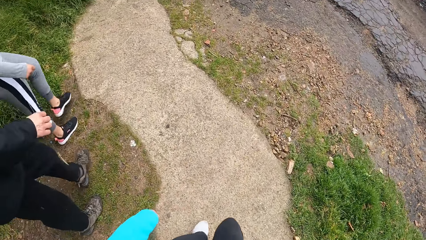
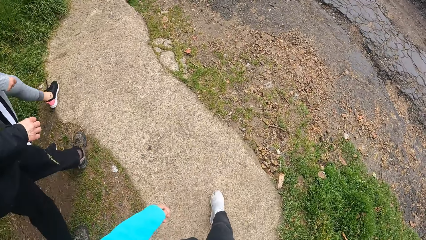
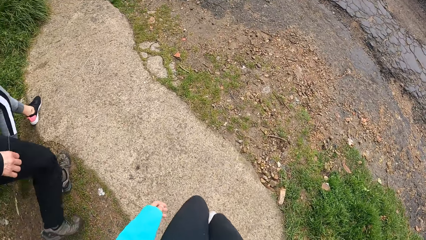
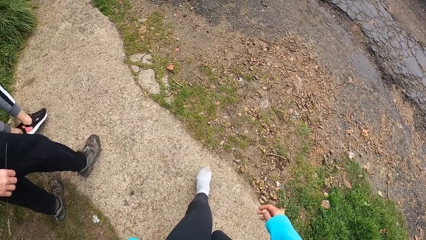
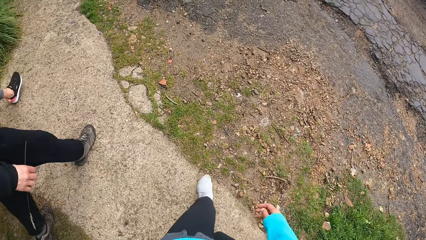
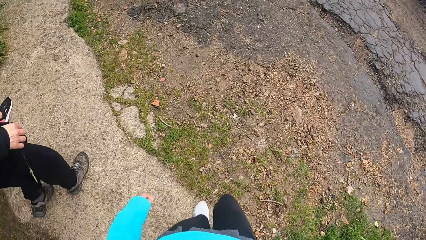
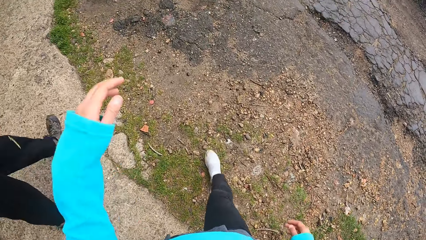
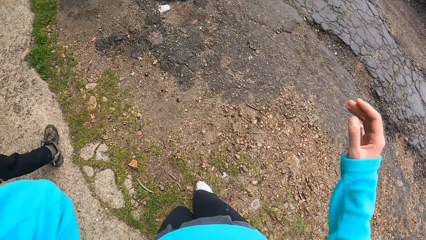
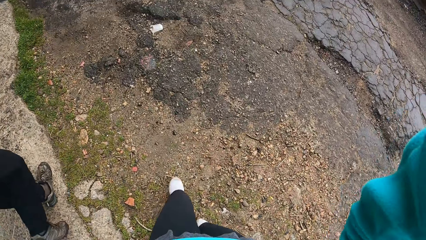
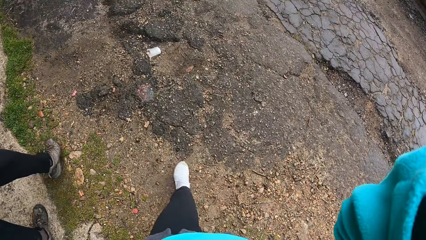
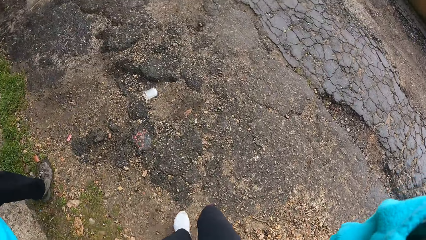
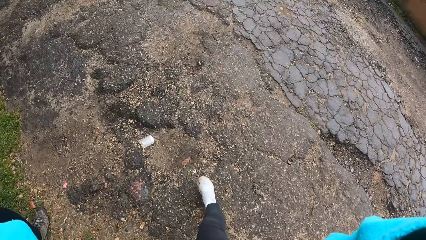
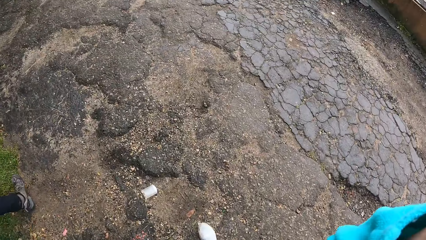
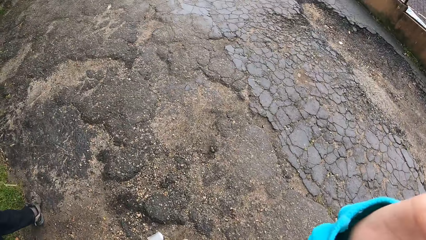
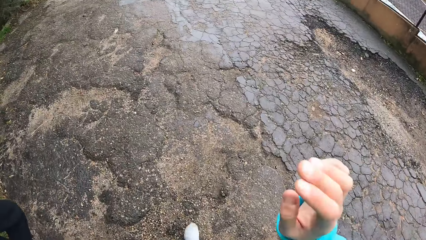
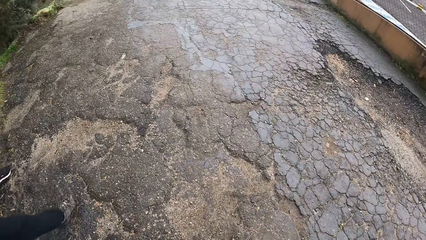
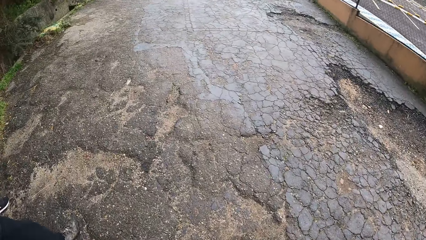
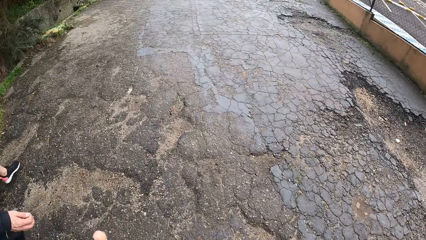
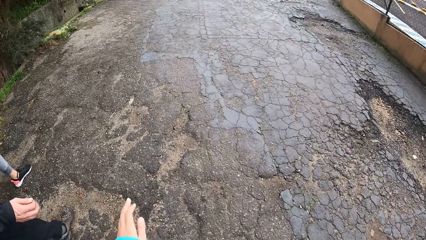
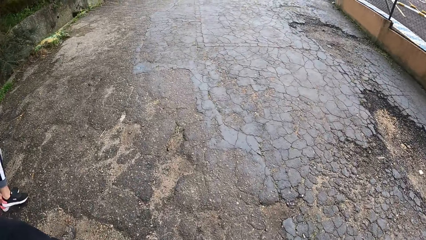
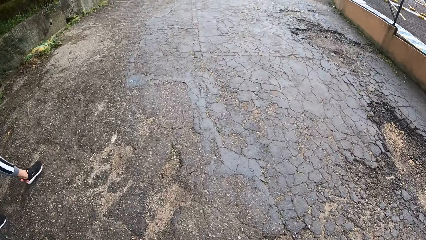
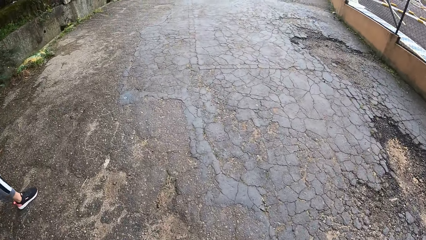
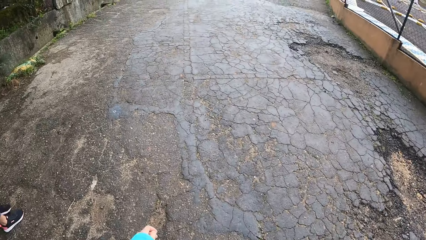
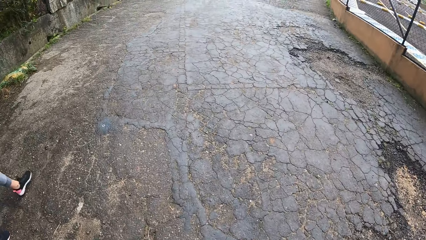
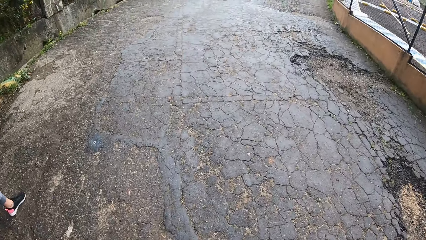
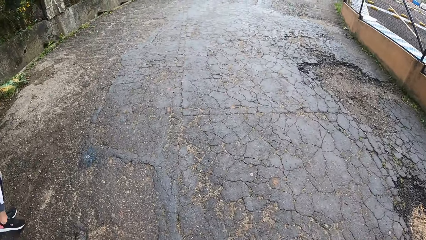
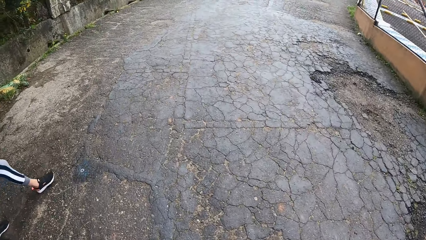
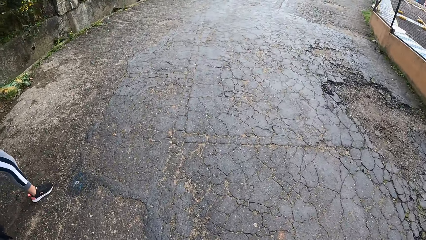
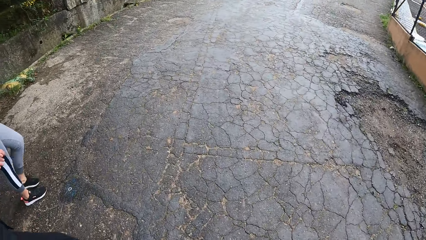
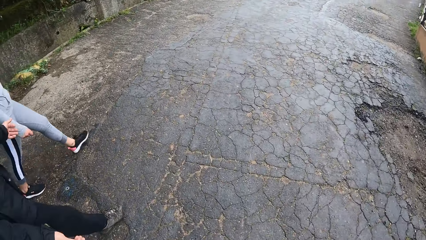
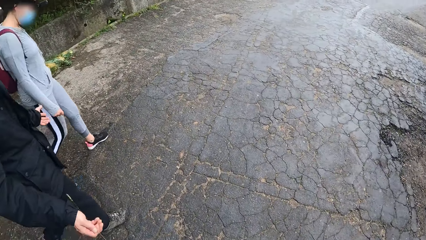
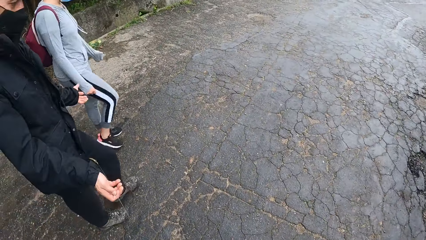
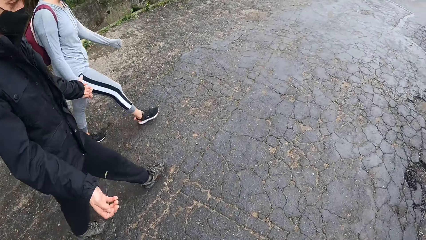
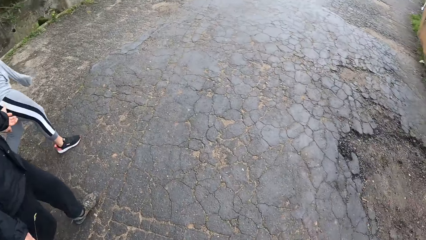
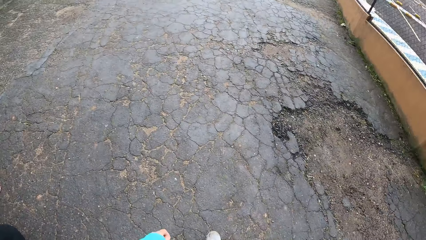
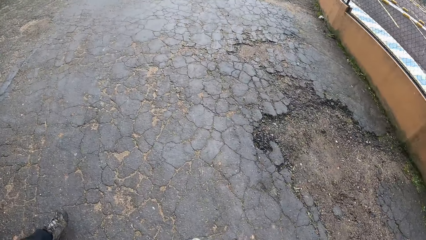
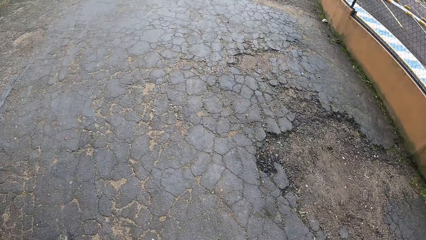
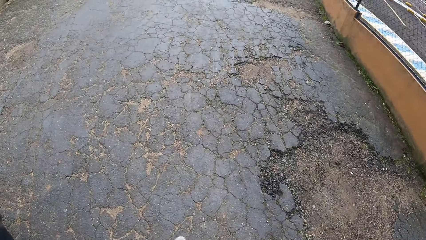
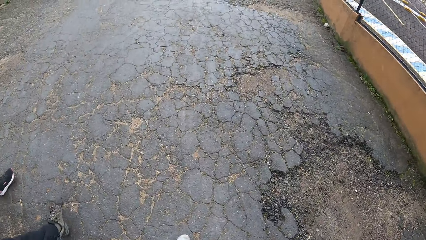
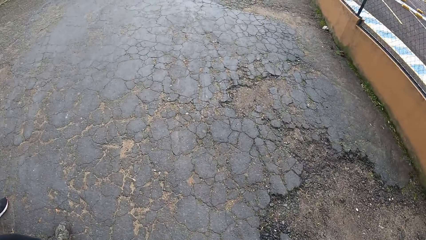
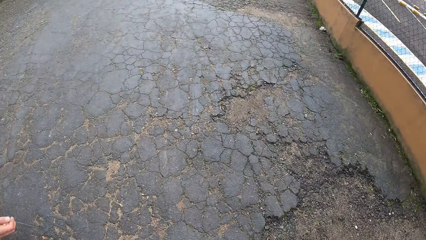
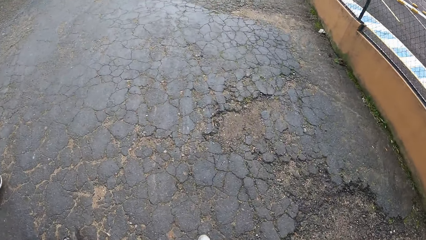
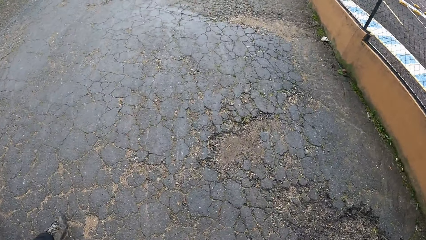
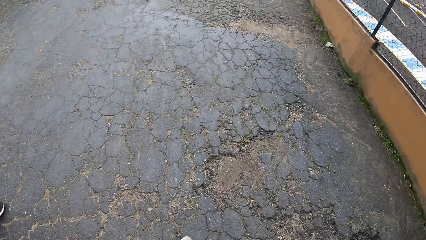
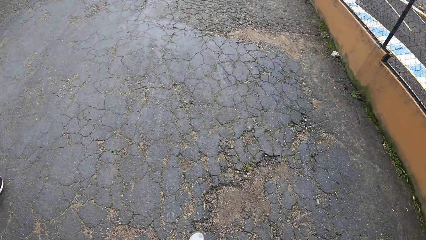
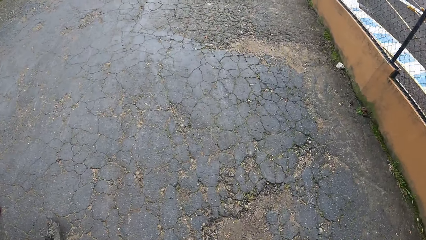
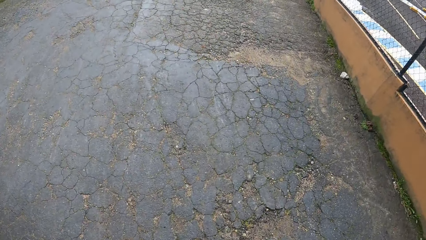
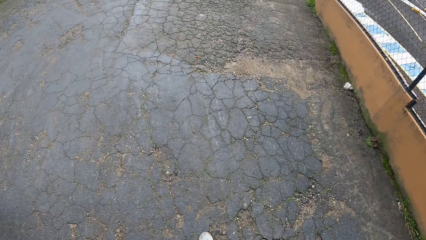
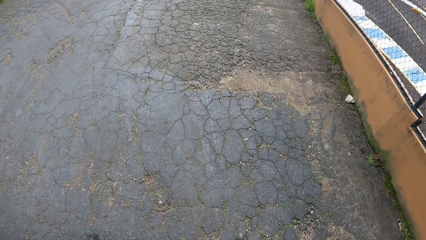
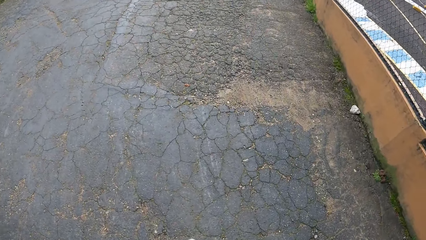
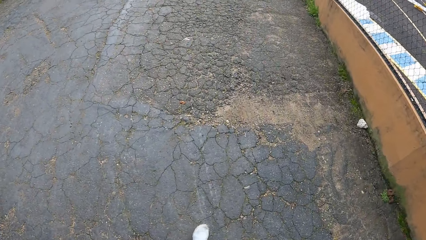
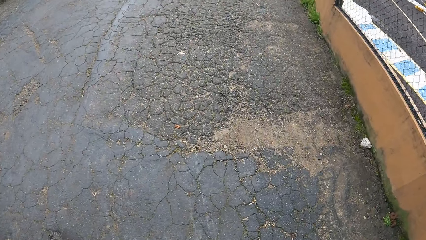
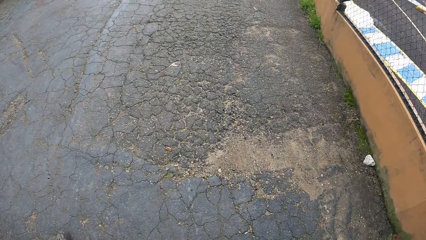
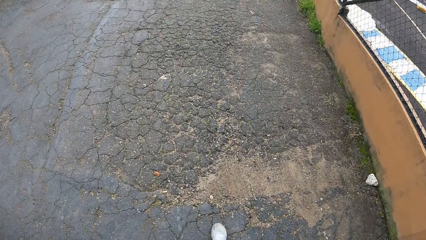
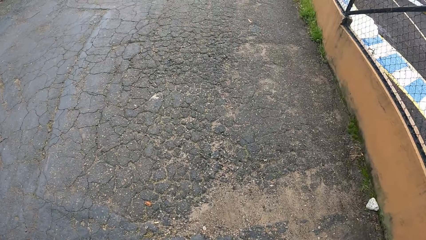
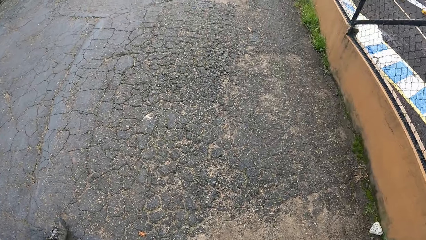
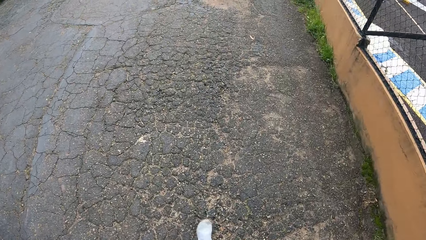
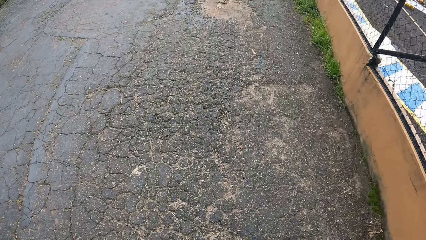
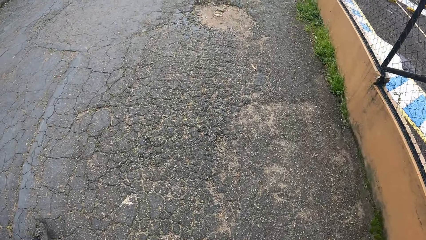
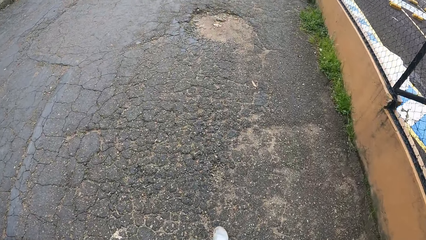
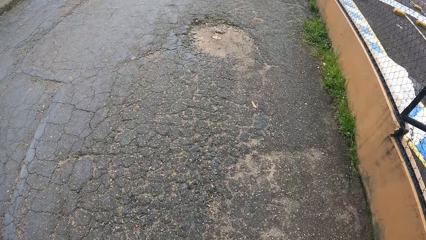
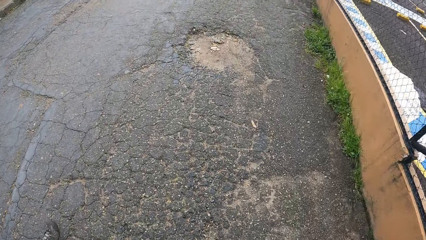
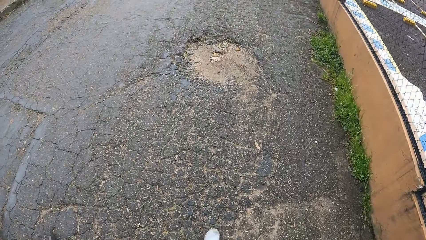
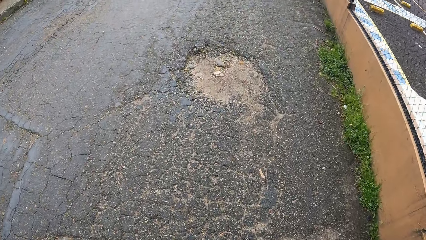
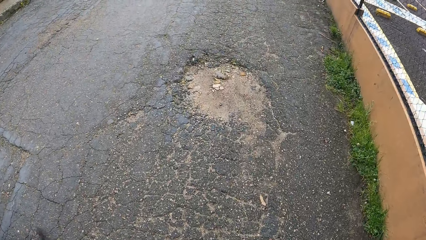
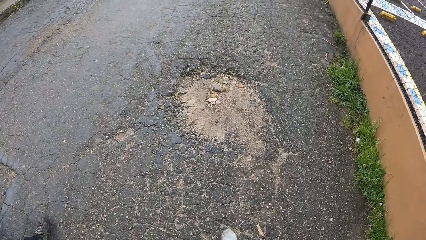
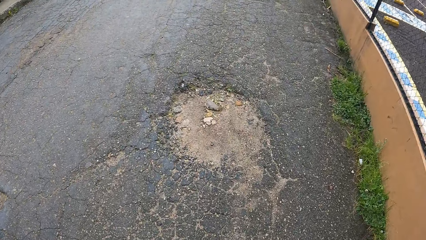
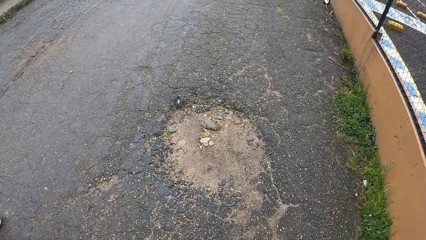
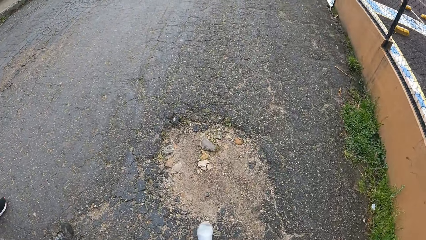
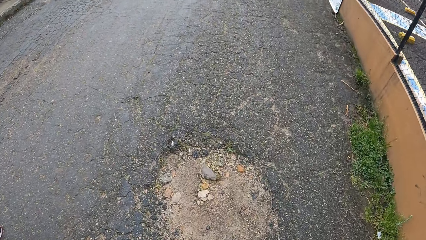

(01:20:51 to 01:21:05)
The camera wearer adjusts the camera on his head with his hands. He looks around.

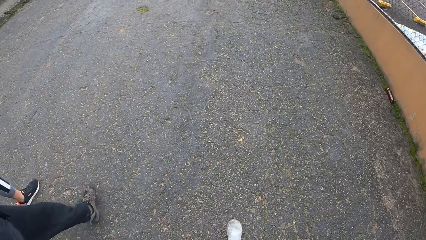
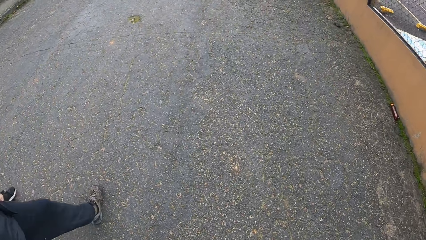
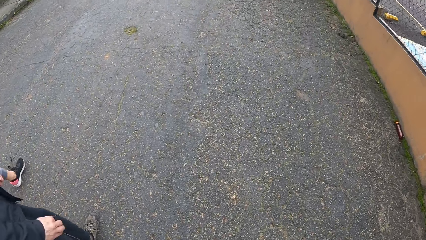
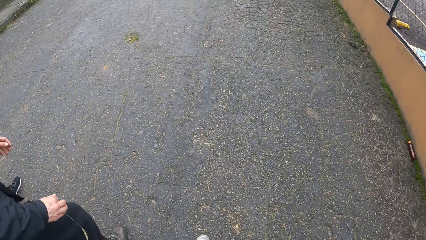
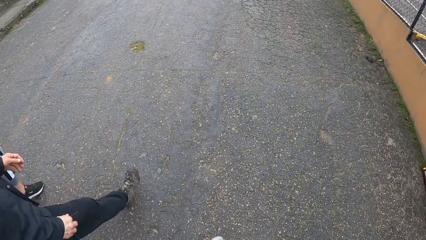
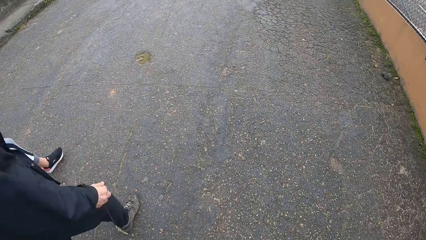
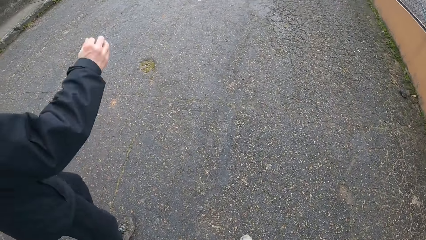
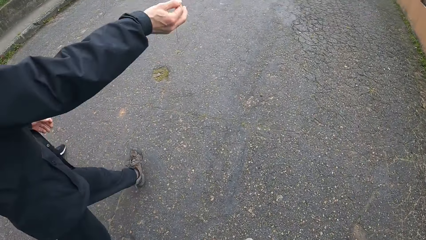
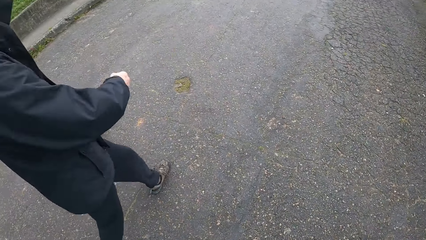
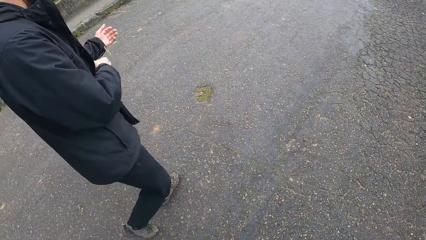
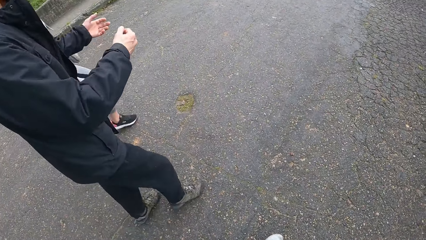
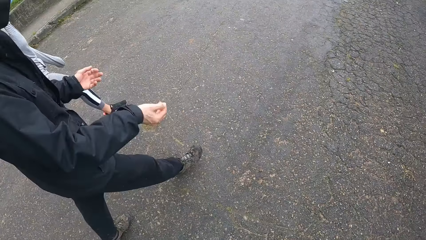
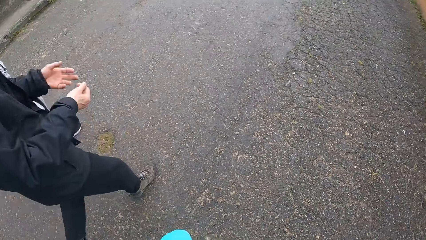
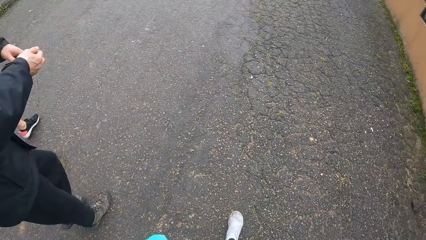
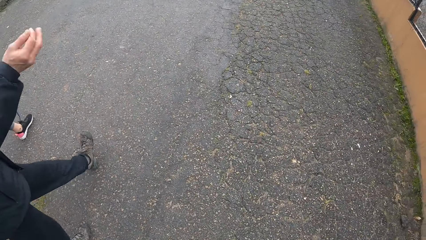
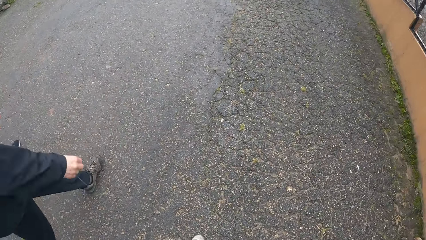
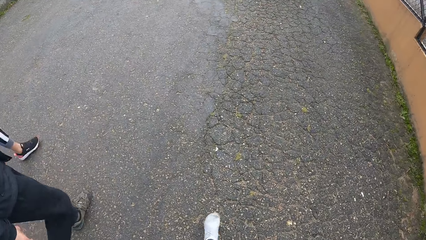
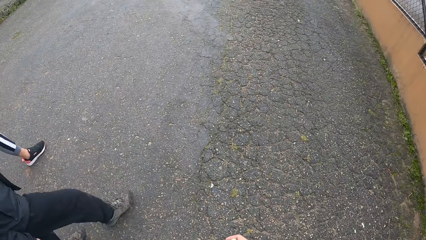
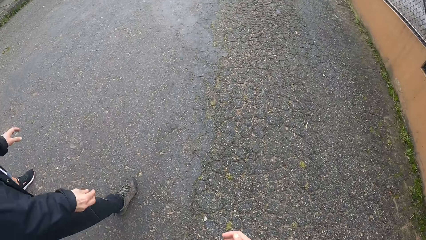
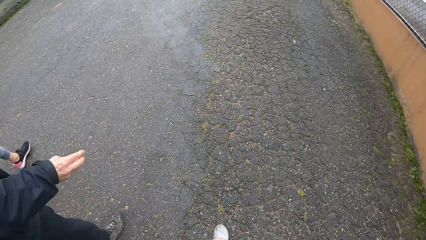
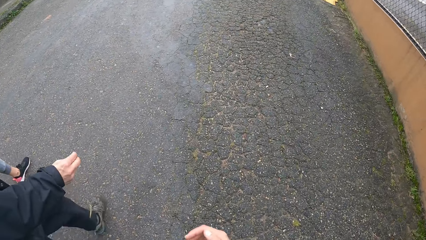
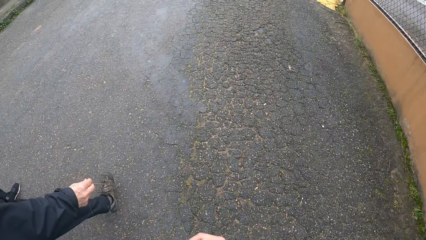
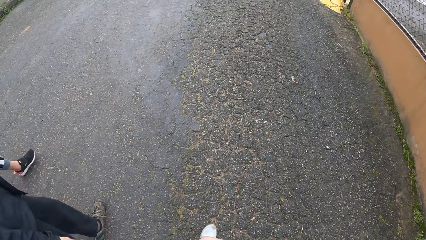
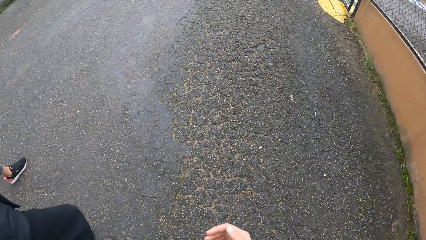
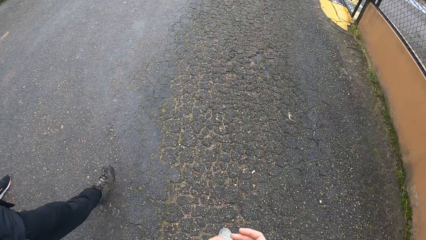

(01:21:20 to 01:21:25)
A man walks past the camera wearer.
